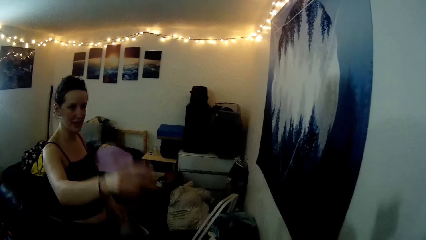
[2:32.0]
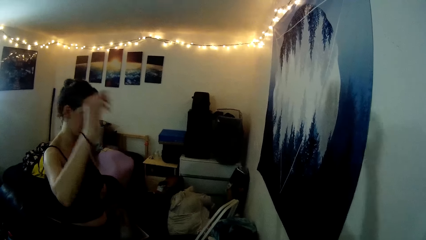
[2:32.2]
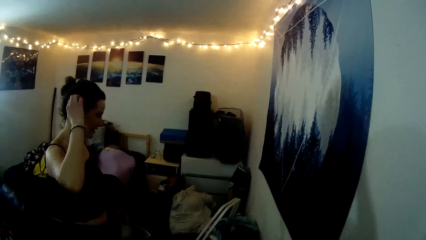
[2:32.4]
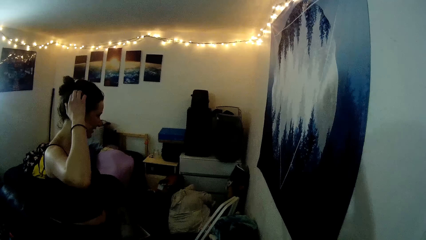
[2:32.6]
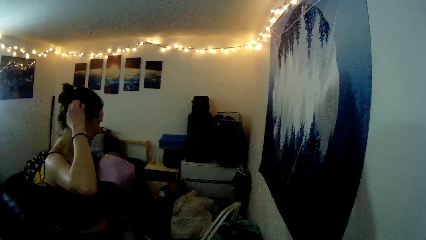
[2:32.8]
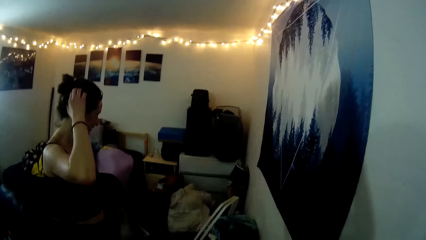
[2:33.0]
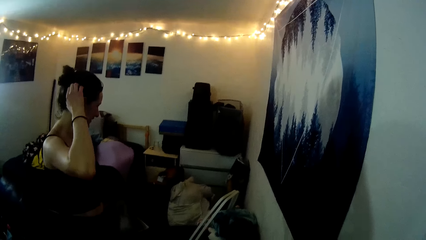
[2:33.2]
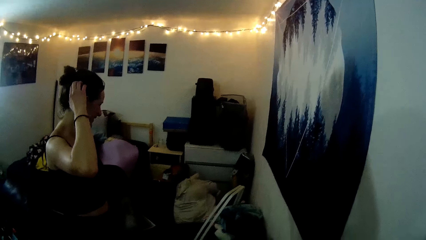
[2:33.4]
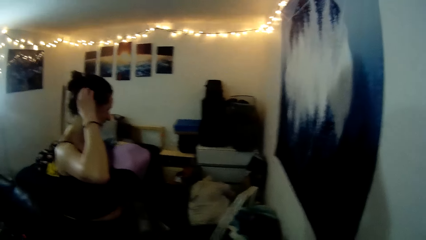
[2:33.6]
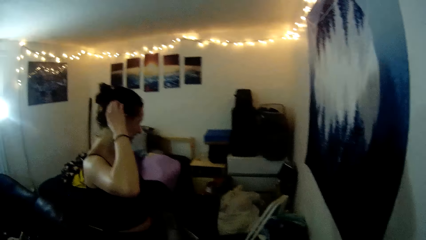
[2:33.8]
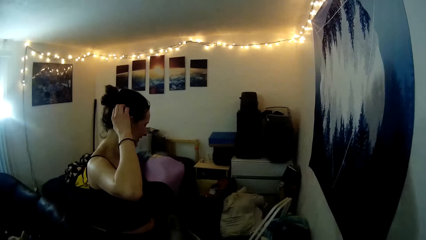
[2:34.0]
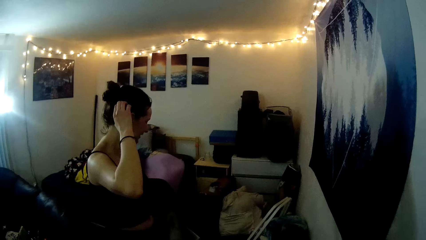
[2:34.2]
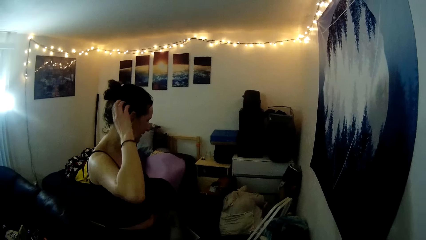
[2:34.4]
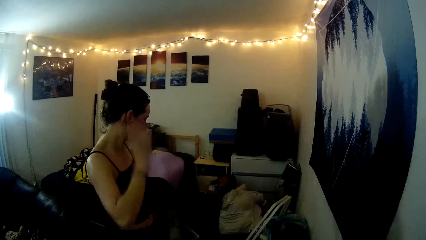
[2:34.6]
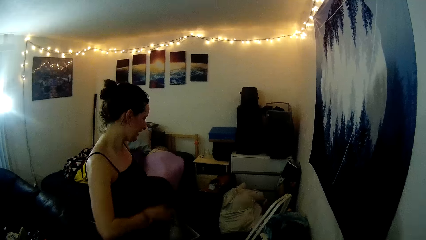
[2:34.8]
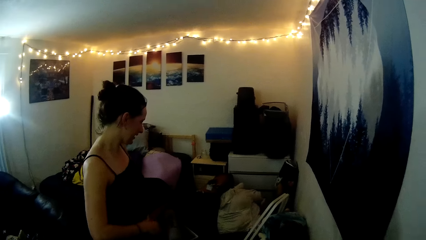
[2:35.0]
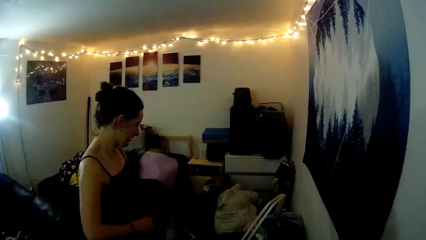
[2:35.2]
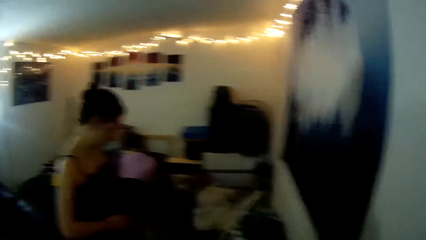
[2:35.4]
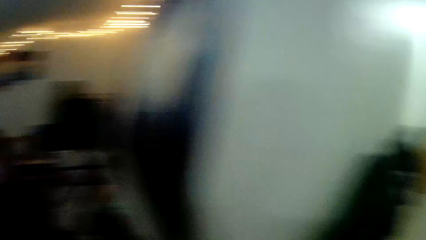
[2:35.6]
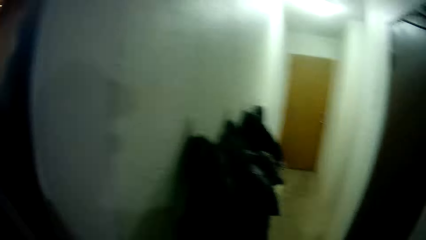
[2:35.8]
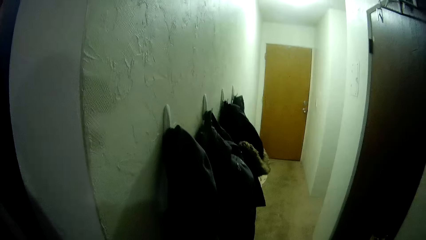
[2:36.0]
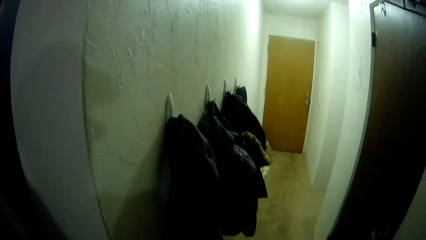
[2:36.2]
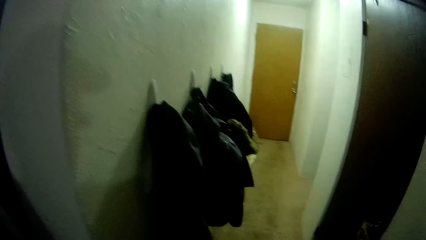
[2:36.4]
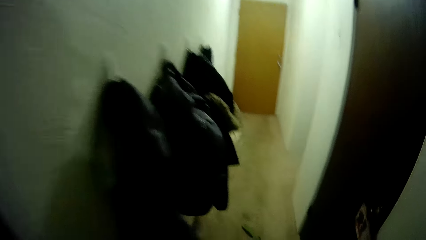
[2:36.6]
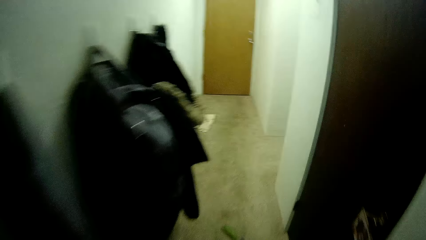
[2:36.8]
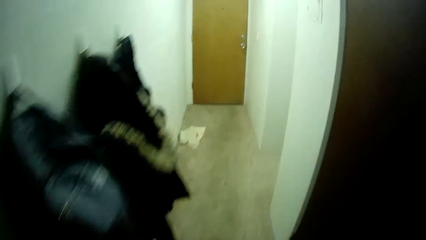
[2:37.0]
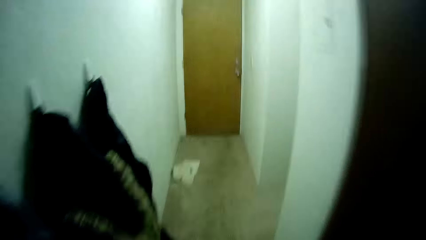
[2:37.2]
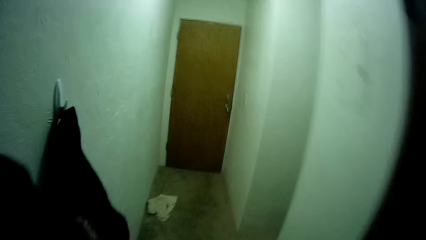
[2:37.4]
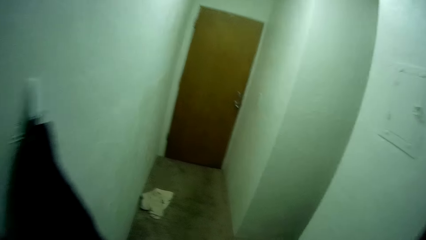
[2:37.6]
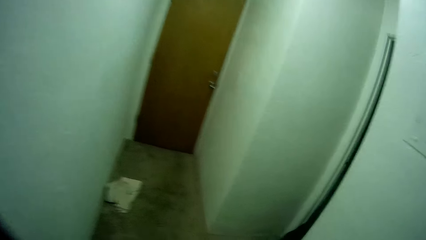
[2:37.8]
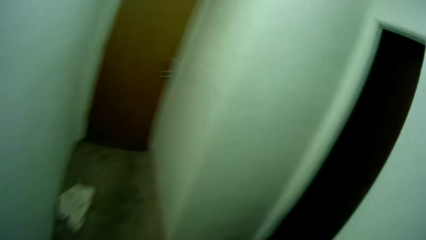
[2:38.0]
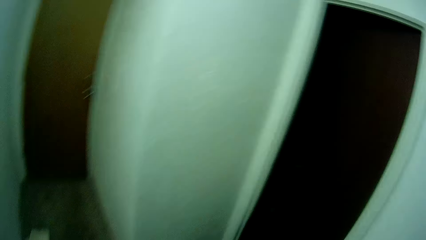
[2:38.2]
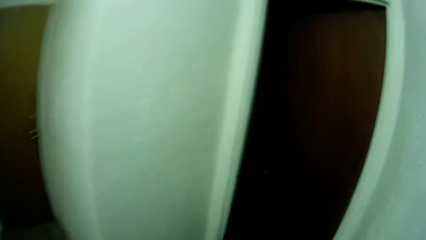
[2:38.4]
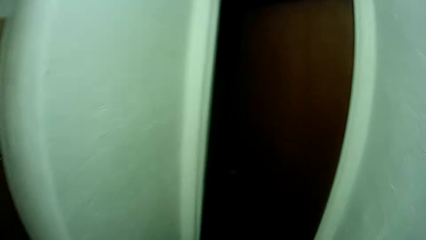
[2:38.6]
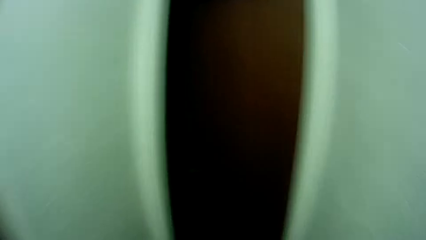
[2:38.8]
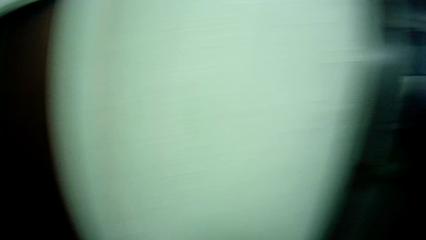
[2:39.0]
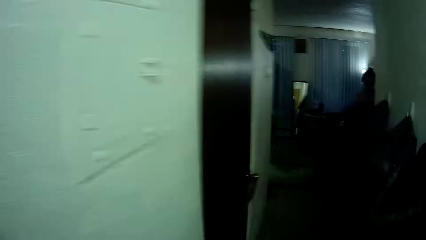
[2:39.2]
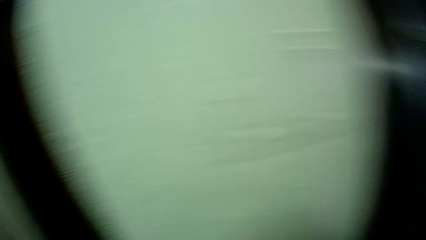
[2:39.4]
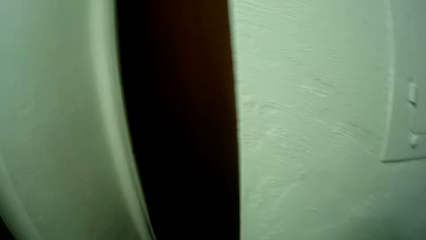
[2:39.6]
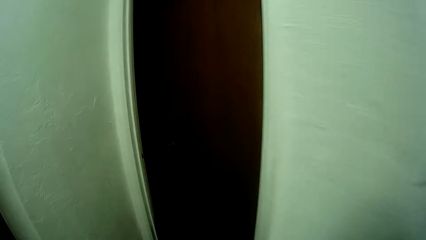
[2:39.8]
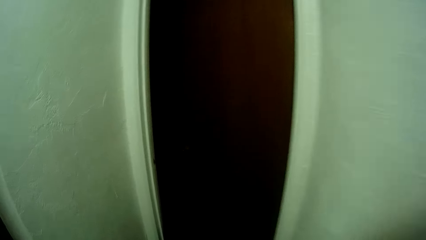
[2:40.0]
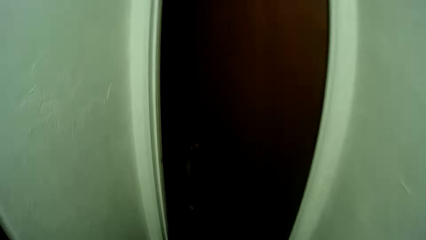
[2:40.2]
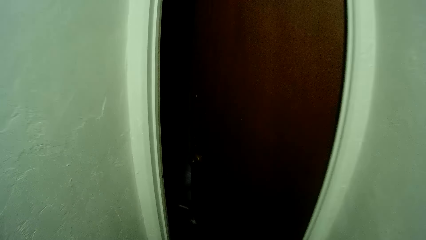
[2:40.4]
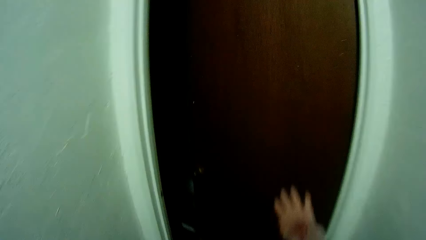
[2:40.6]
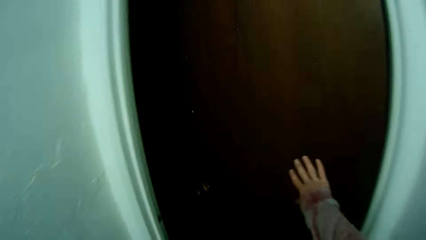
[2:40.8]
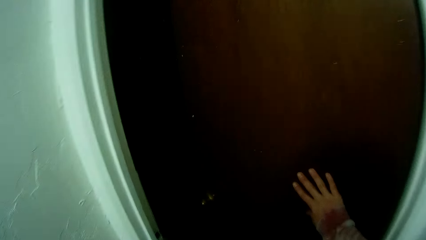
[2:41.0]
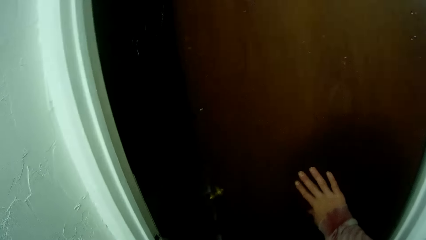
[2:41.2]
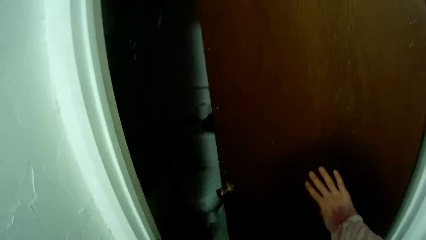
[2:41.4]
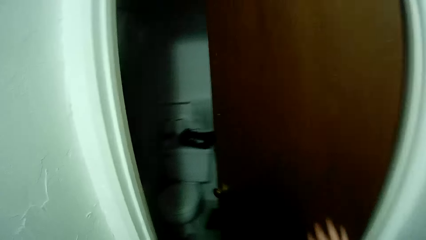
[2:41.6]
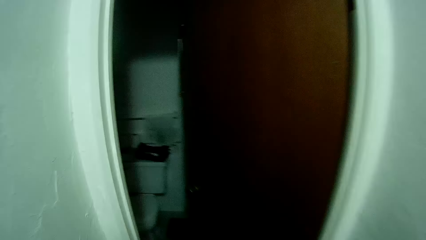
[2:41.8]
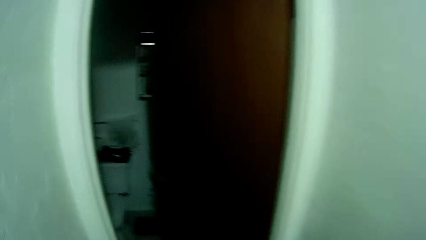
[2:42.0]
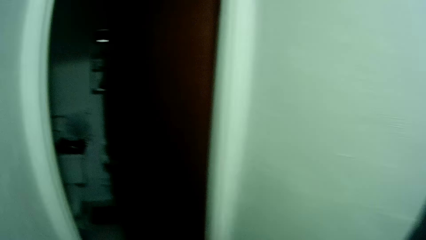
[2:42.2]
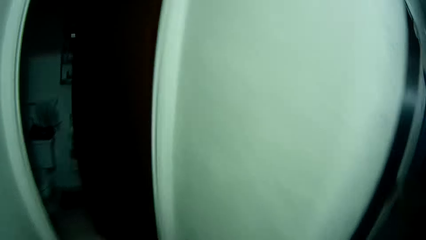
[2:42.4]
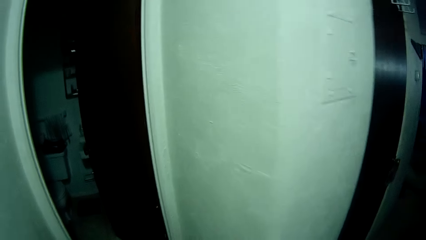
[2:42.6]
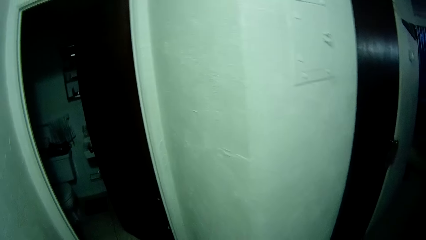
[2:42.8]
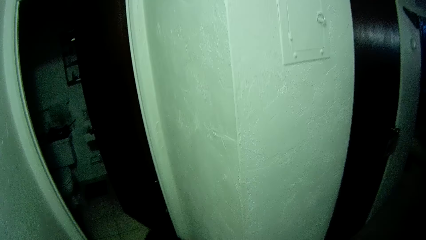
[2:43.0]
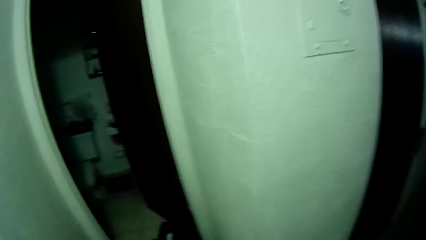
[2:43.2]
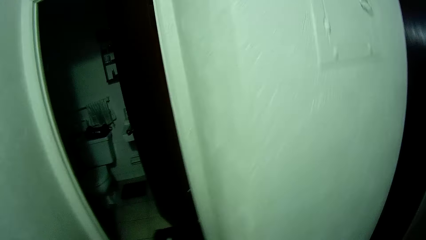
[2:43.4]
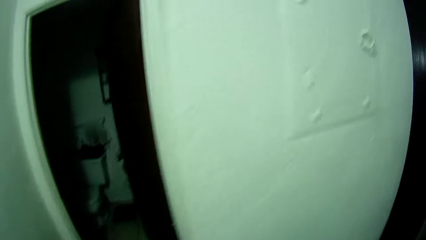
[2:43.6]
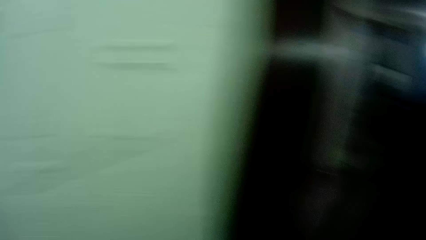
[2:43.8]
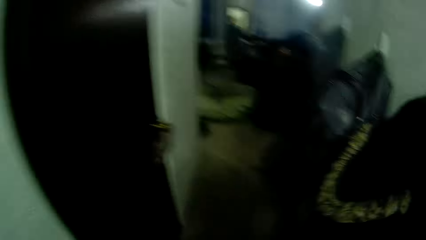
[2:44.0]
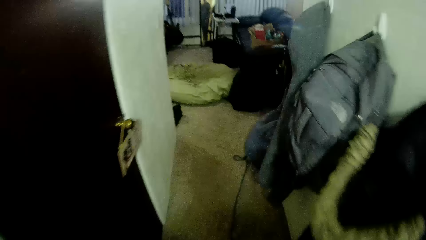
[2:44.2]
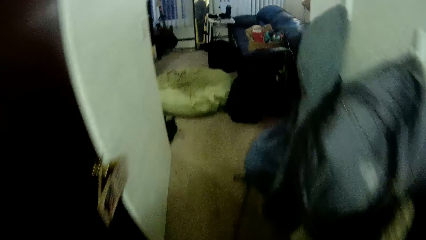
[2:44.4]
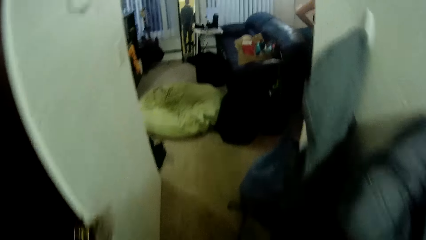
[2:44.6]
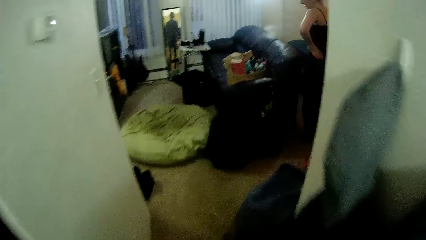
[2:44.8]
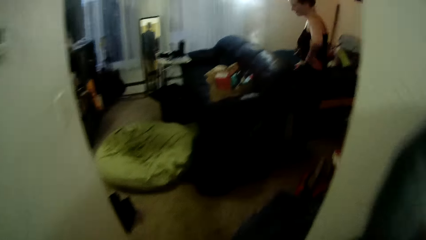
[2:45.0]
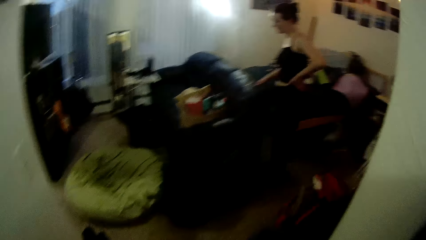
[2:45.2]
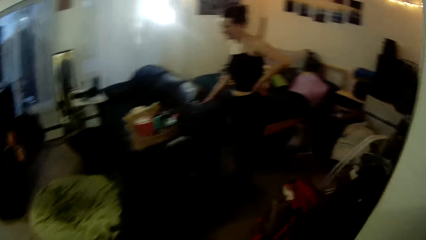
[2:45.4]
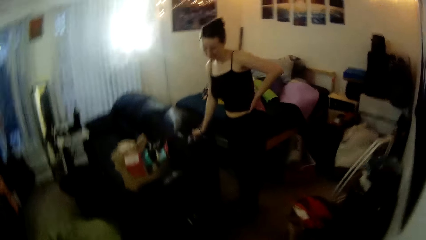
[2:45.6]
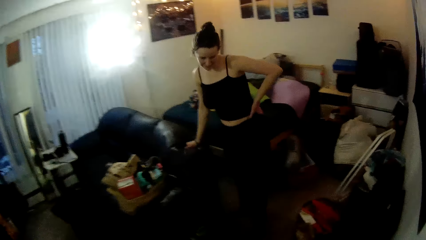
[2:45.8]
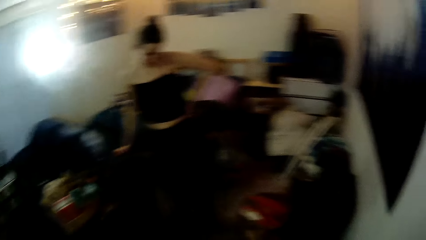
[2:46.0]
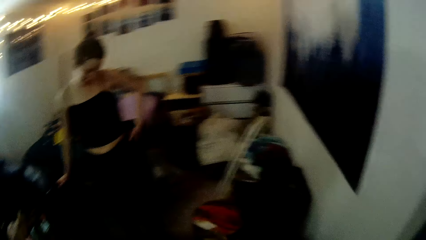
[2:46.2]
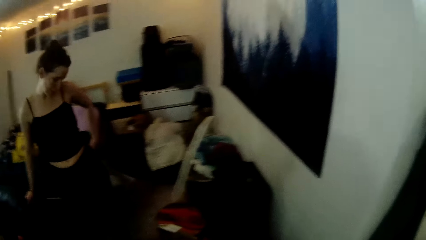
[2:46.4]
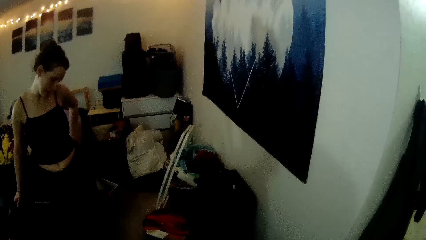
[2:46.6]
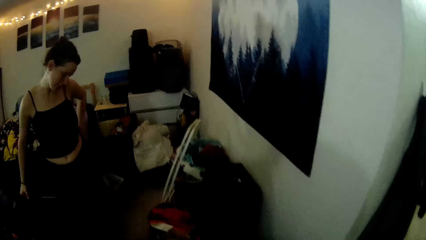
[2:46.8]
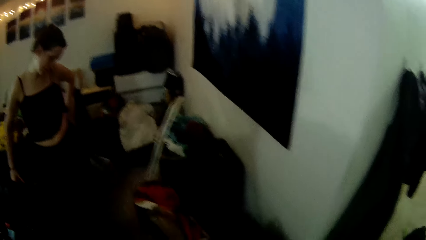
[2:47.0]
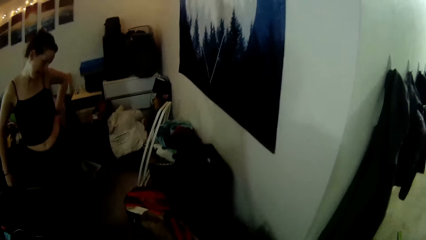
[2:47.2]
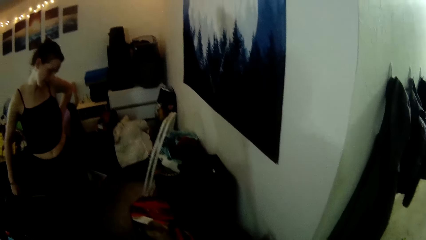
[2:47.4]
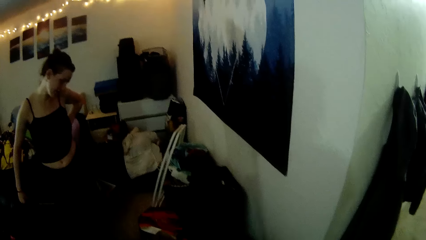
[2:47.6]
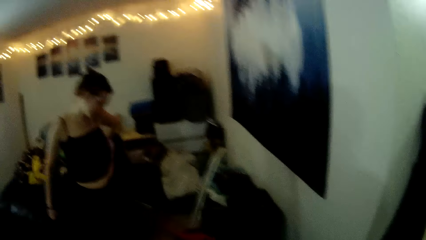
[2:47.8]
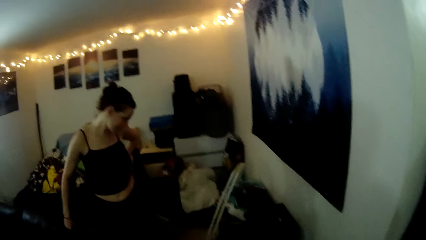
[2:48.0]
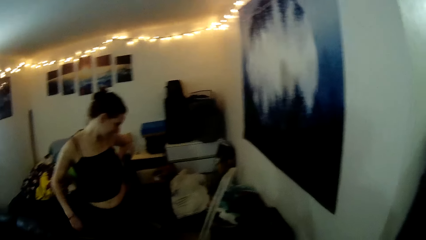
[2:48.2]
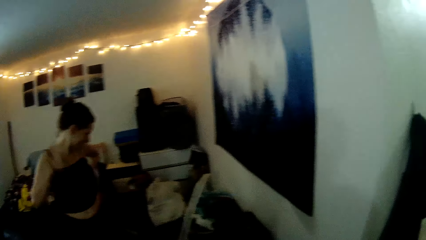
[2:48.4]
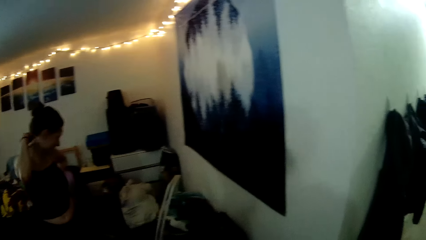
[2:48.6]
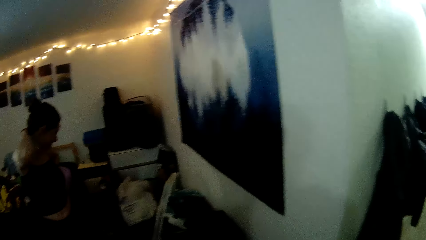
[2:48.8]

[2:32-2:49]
The camera wearer talks to the lady. The lady touches the hair and looks around. The camera wearer walks around in the house. They open the door. They walk around in the house. The lady looks around and moves the hand.
